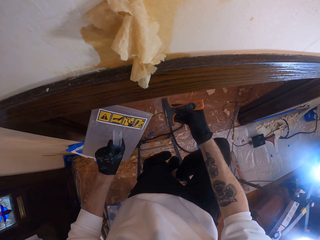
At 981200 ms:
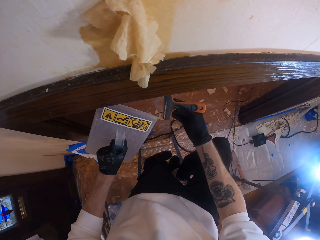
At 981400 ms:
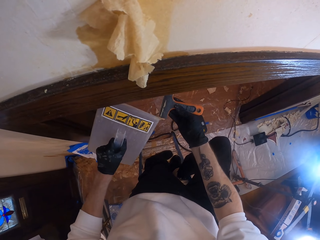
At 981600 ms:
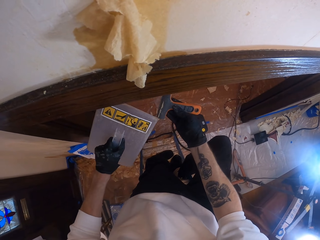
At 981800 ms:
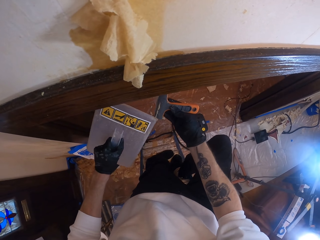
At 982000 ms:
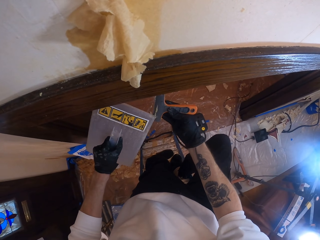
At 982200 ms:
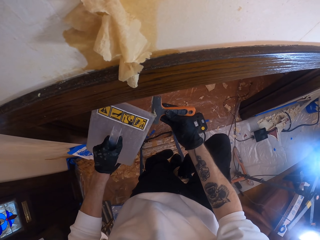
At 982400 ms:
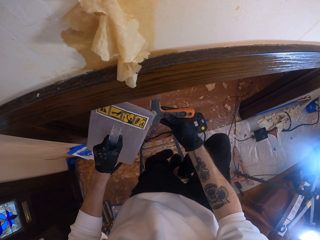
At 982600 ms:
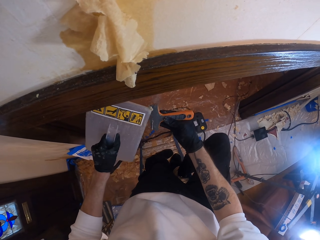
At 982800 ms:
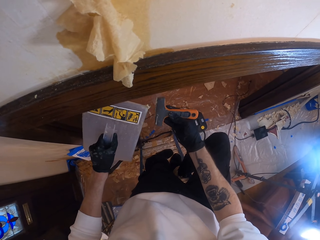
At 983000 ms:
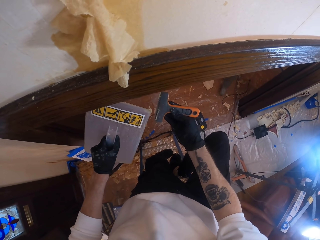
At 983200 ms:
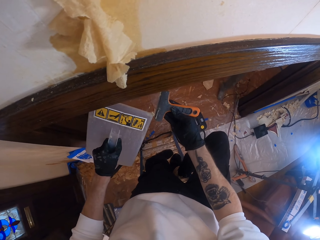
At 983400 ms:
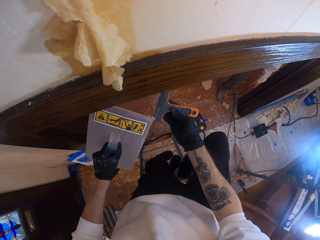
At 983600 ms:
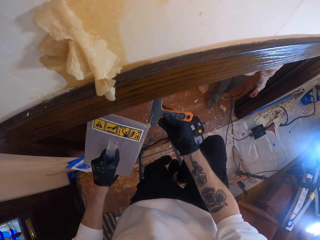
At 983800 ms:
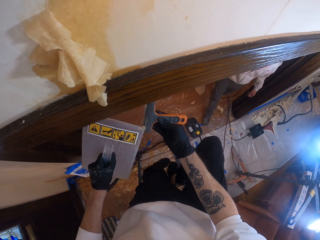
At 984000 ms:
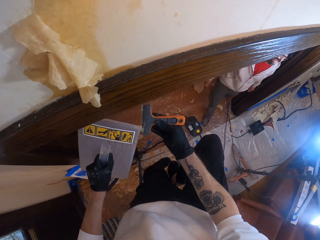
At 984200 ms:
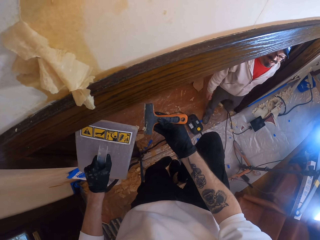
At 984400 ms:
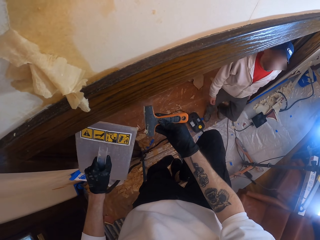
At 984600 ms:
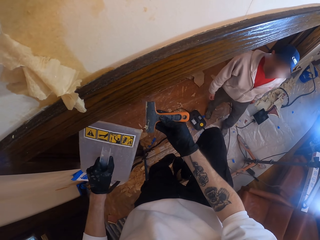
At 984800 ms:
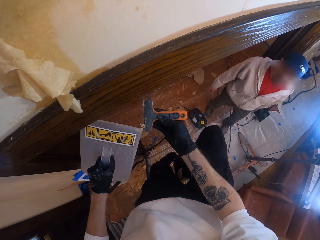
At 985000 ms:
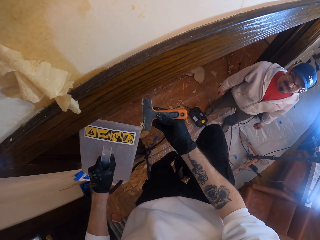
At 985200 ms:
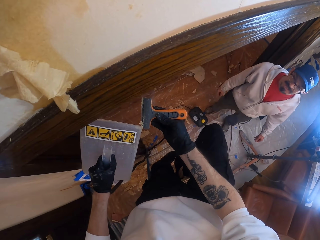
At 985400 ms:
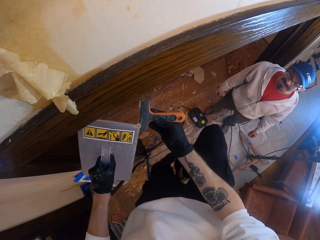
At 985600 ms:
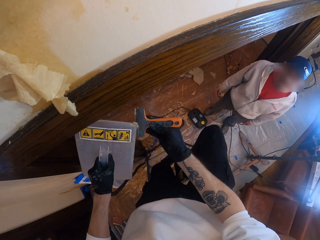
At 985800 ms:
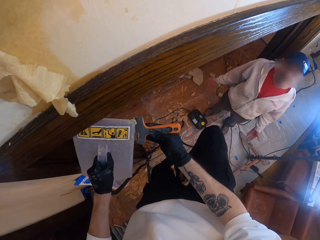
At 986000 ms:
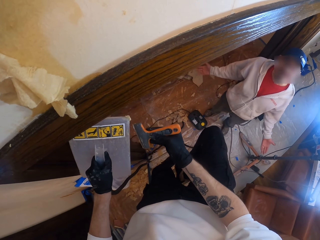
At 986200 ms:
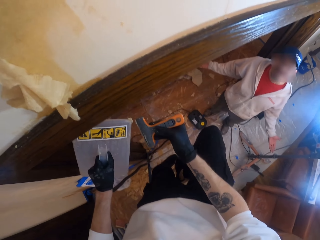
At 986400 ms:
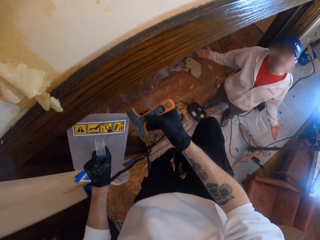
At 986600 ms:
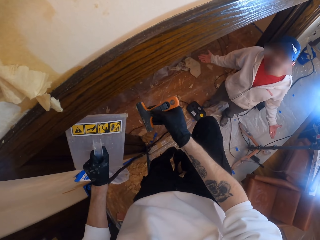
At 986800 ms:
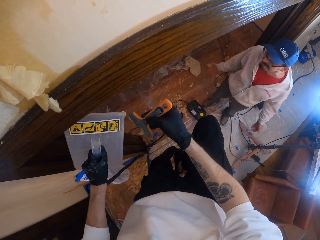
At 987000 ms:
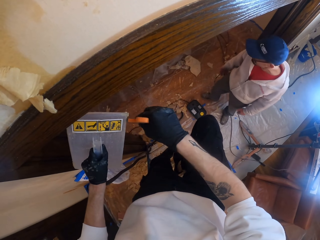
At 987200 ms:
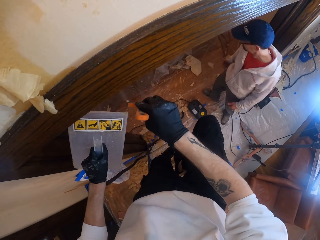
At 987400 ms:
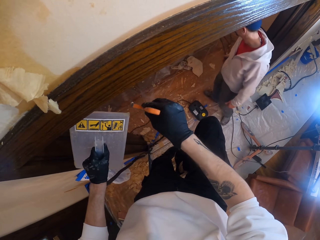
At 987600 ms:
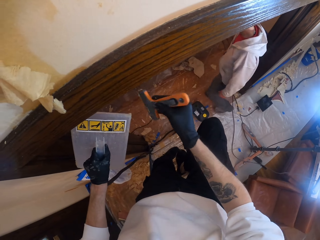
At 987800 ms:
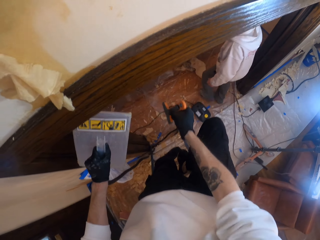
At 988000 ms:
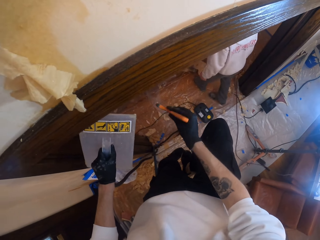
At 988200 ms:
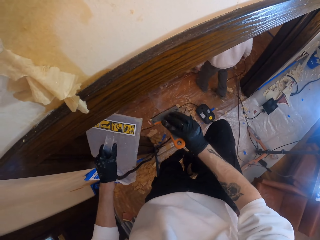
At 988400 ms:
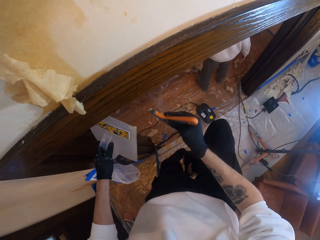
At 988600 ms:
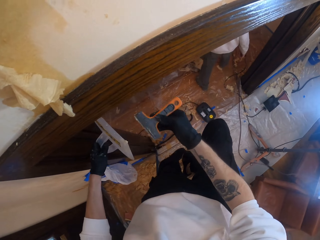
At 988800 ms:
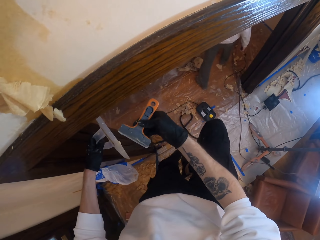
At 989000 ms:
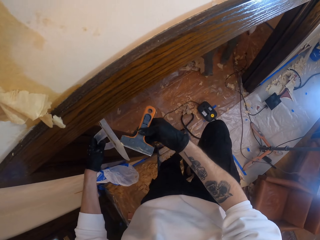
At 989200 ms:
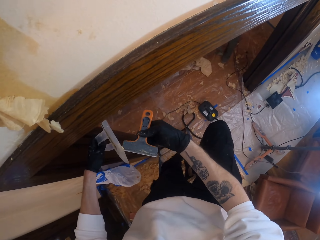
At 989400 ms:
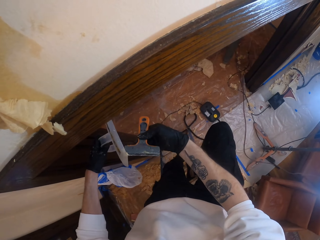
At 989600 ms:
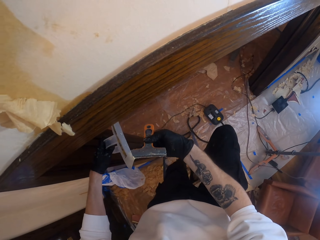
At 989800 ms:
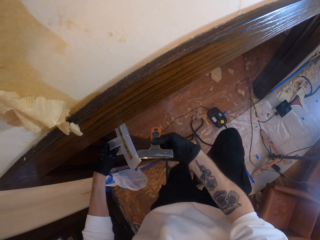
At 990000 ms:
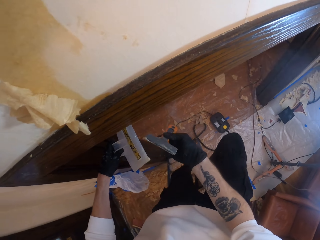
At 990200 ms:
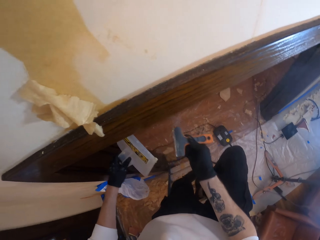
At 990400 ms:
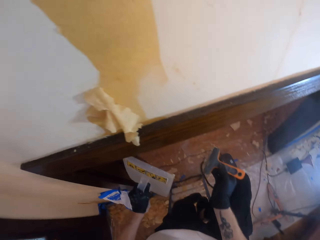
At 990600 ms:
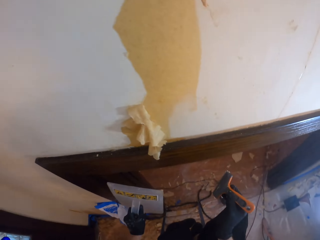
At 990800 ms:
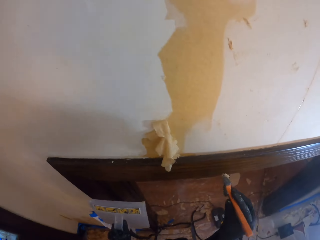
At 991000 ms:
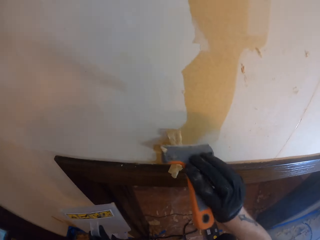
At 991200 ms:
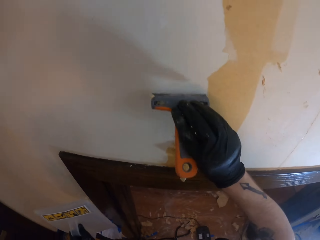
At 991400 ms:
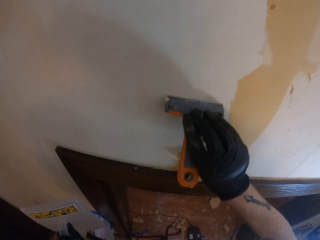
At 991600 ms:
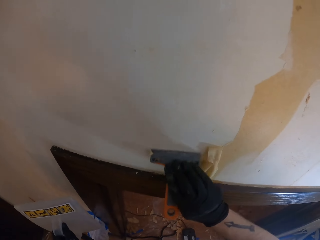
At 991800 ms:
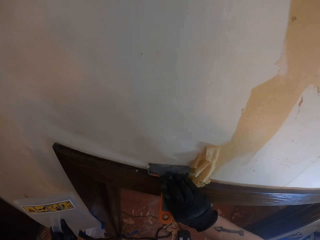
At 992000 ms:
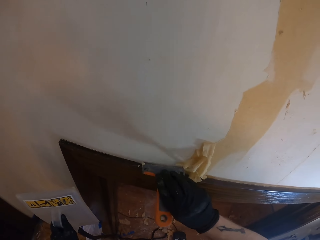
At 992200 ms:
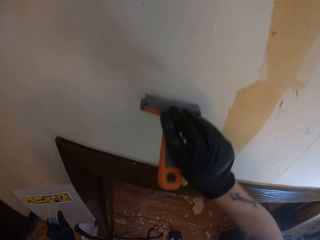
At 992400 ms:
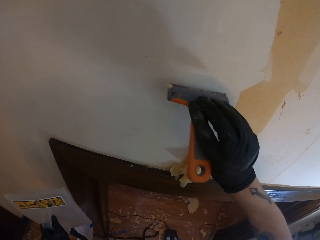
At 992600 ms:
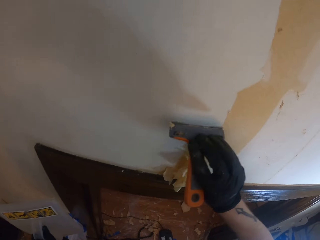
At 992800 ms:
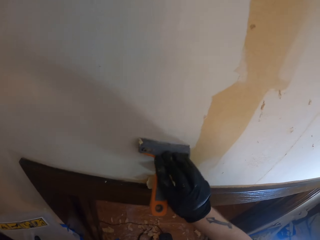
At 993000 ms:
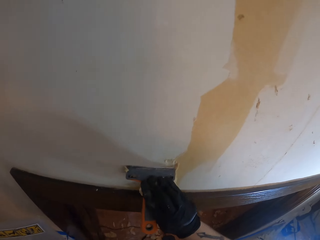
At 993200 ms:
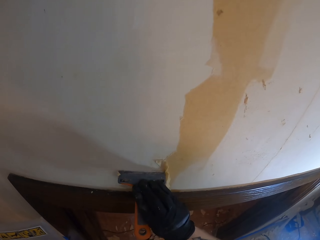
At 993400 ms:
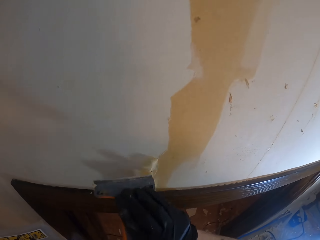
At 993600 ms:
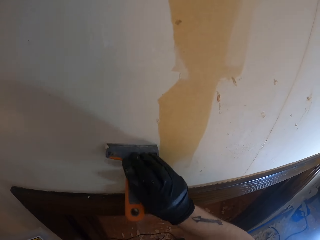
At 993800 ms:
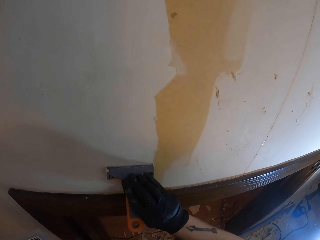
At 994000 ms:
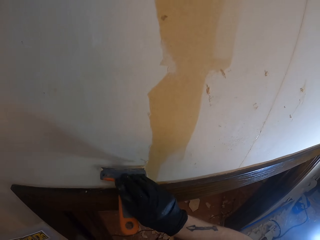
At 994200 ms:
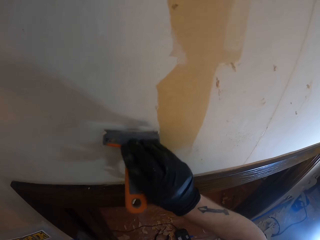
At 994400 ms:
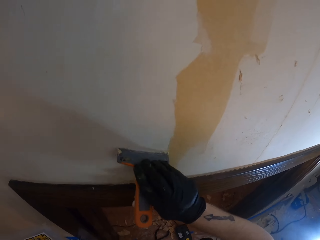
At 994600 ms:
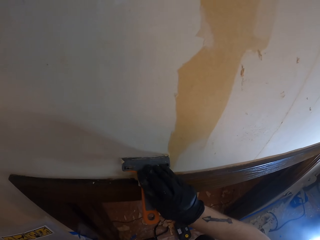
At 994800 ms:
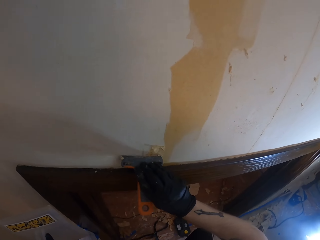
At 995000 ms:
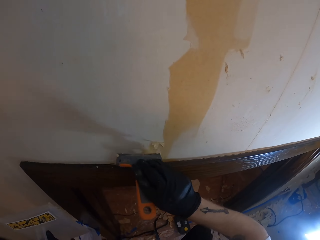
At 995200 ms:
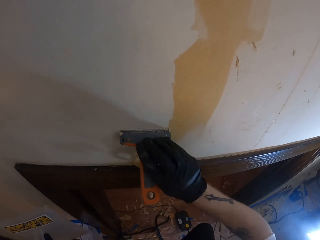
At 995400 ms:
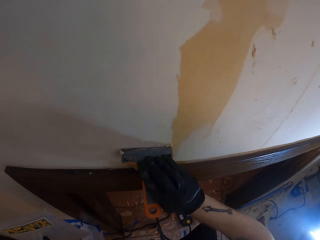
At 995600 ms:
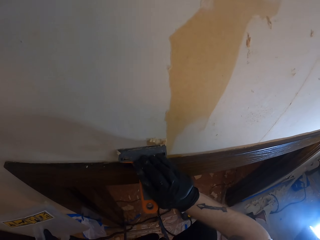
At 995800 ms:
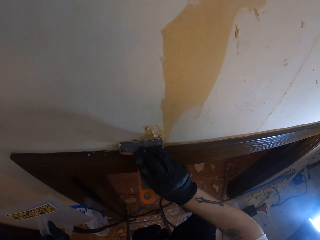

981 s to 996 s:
A man talks to the camera wearer. The camera wearer scrubs paint off the wall with the right hand. They remove the paint from the wall with a scraper.

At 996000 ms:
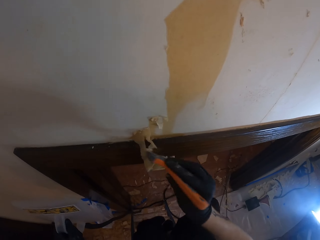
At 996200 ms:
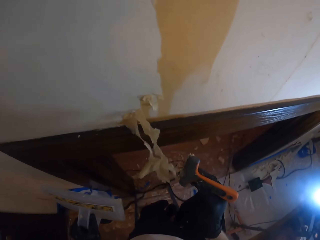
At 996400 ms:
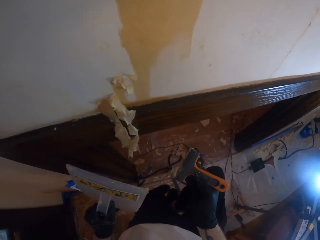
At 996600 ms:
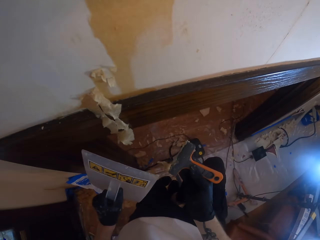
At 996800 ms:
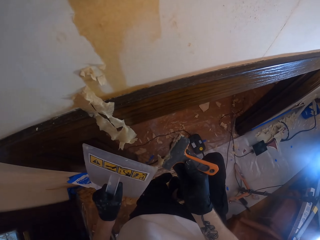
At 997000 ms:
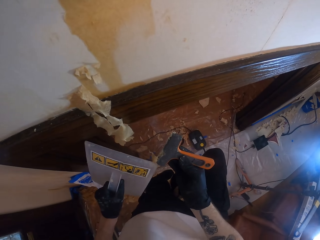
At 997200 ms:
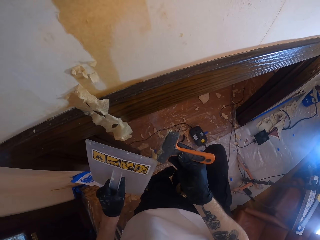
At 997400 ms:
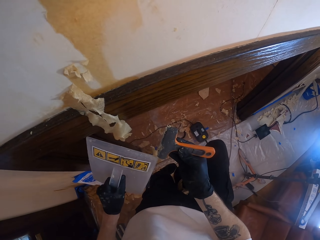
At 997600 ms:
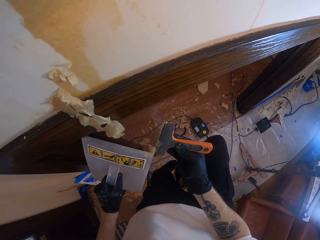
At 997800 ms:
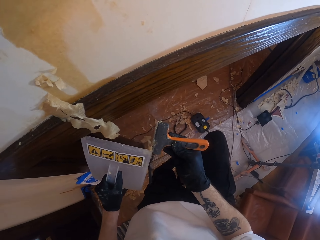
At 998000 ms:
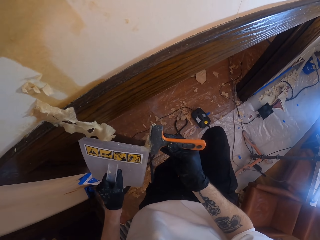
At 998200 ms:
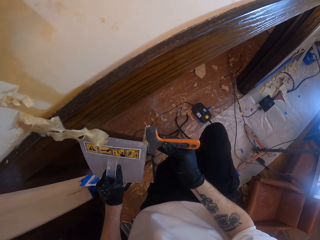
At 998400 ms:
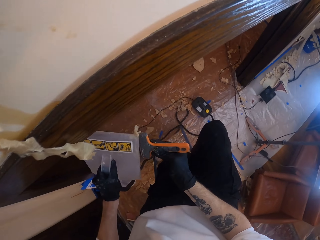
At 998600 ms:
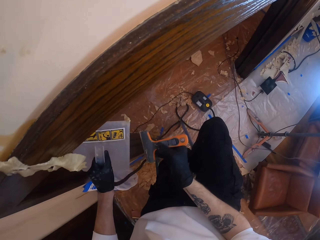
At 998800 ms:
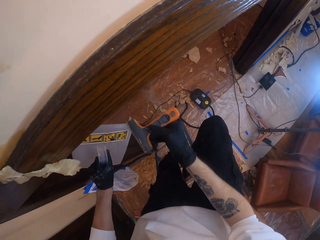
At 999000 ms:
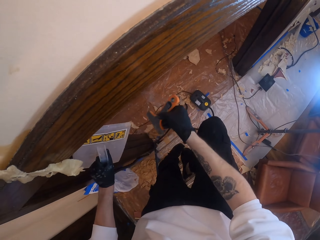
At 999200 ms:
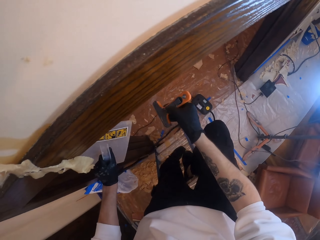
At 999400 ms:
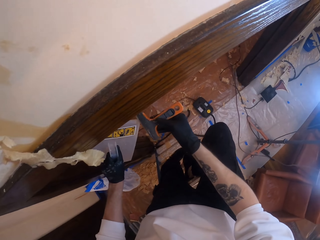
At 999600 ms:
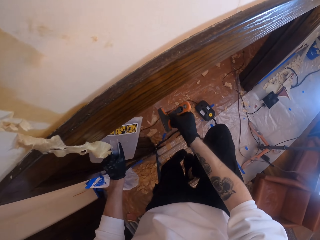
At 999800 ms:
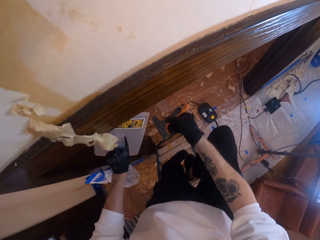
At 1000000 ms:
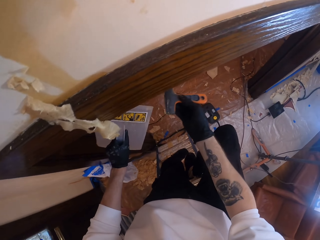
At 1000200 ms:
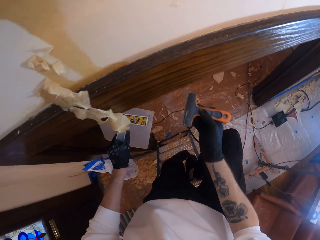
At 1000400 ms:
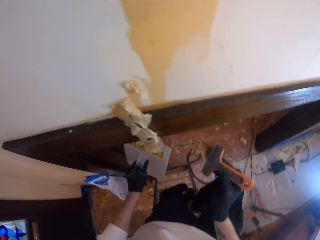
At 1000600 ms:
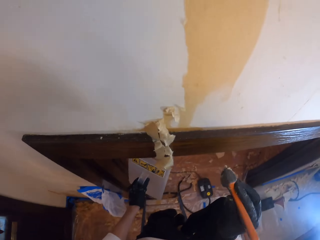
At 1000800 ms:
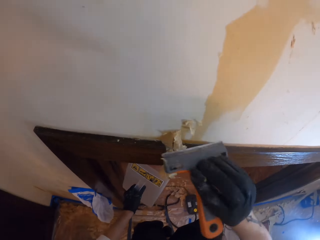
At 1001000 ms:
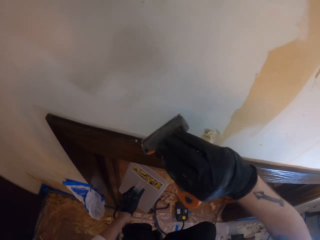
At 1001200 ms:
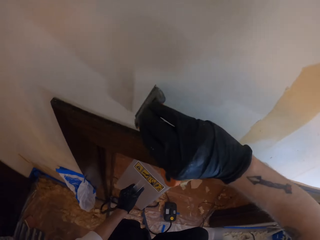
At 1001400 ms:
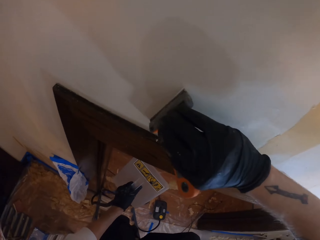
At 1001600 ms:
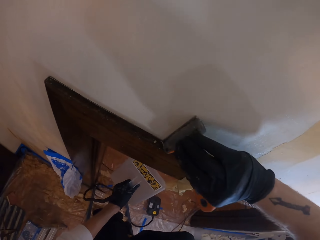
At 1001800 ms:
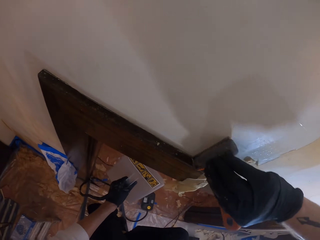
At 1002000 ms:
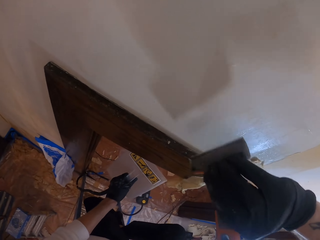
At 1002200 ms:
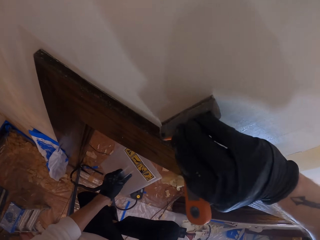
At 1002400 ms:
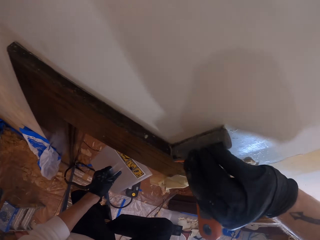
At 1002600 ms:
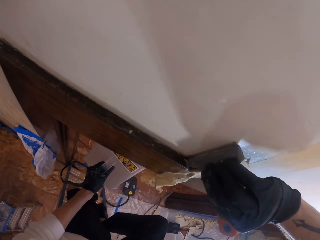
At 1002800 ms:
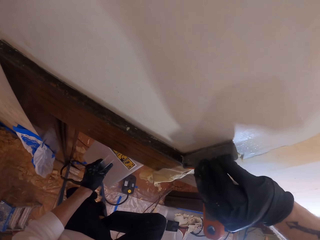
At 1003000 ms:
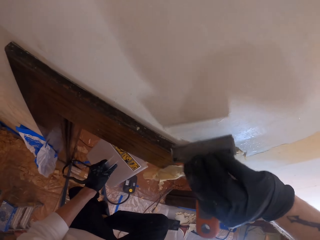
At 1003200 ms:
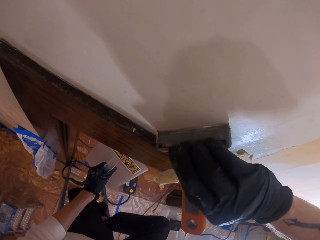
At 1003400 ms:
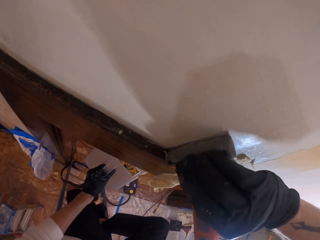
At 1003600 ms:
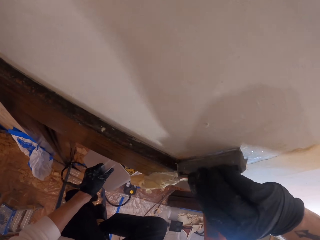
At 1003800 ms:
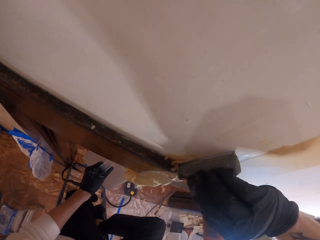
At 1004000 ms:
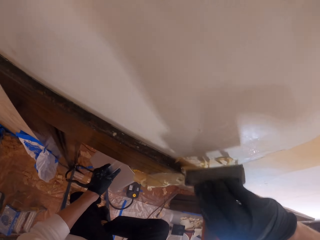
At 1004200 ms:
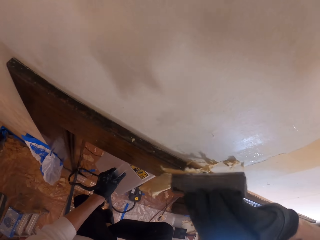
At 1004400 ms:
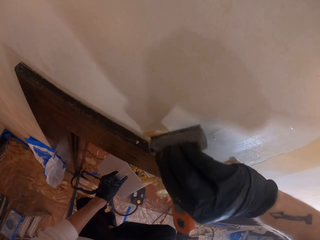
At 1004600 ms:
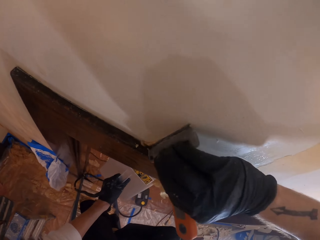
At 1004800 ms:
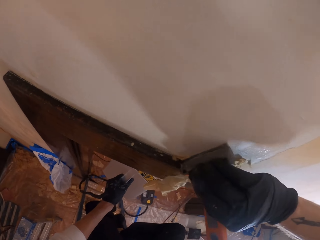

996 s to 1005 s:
The camera wearer removes the excess paint off the scrubber or scraper with the steam paint remover edge. They scrub paint off the wall with the right hand. They remove the paint from the wall with the scraper.
